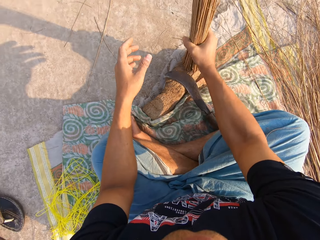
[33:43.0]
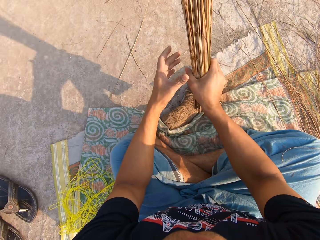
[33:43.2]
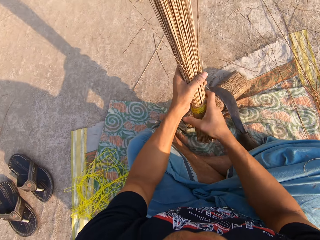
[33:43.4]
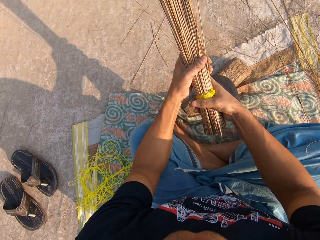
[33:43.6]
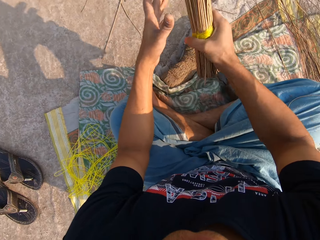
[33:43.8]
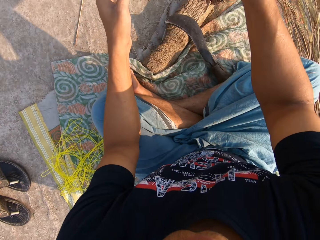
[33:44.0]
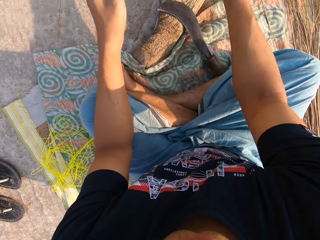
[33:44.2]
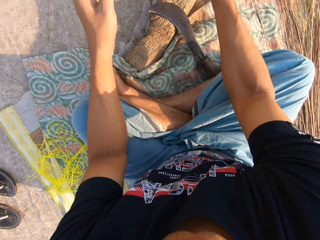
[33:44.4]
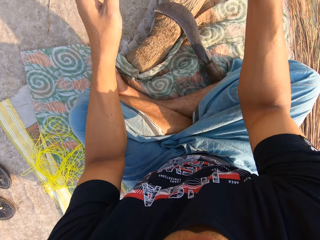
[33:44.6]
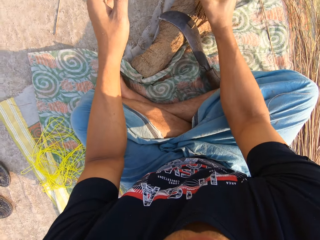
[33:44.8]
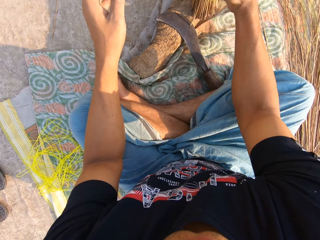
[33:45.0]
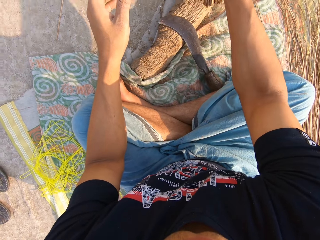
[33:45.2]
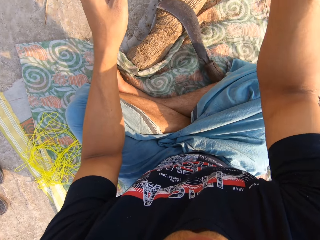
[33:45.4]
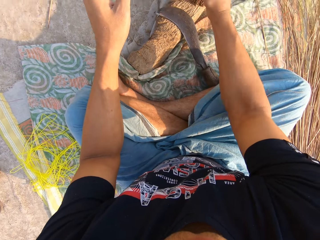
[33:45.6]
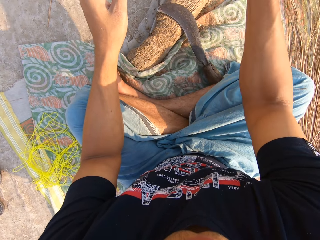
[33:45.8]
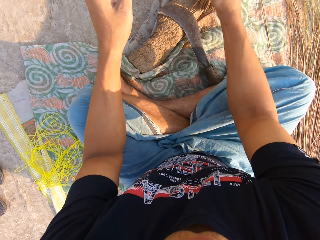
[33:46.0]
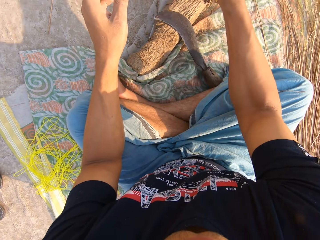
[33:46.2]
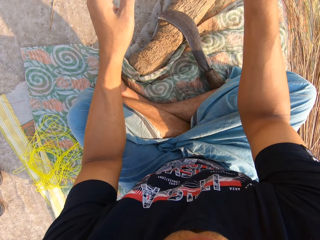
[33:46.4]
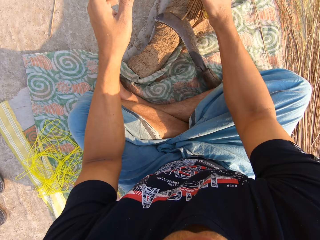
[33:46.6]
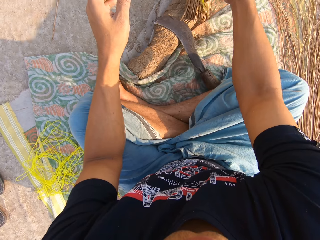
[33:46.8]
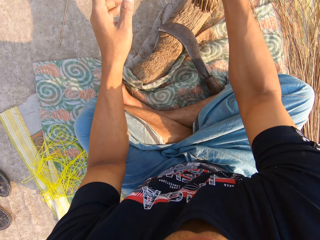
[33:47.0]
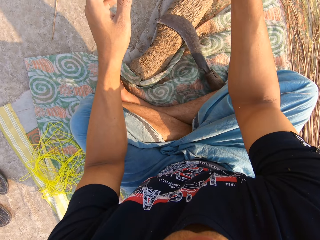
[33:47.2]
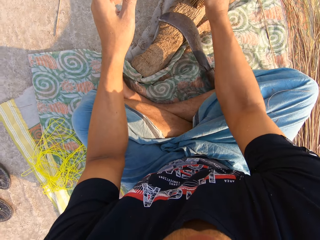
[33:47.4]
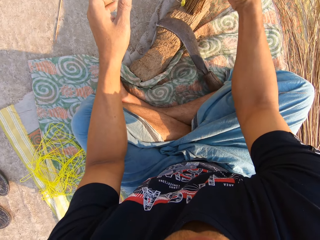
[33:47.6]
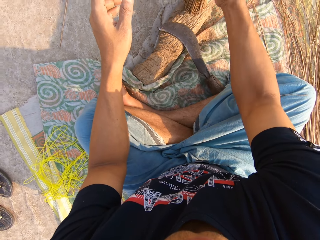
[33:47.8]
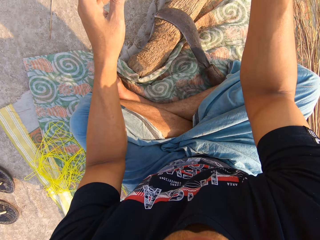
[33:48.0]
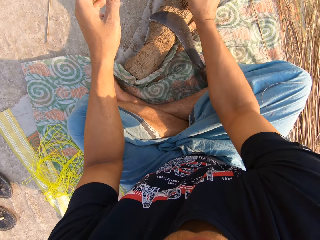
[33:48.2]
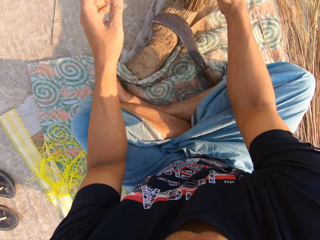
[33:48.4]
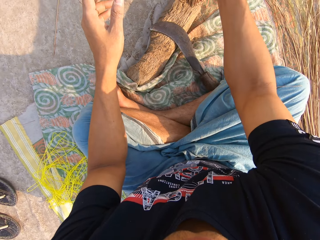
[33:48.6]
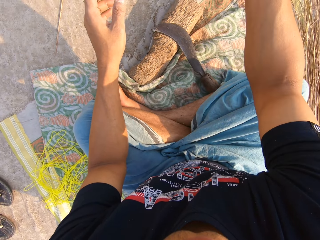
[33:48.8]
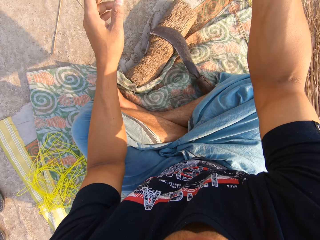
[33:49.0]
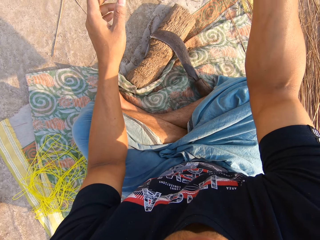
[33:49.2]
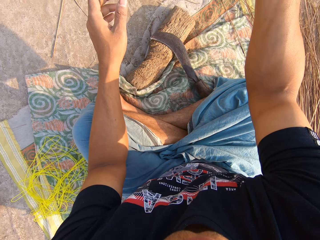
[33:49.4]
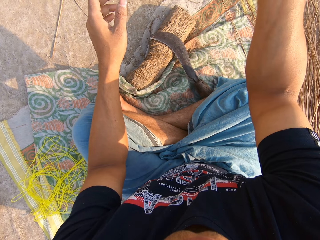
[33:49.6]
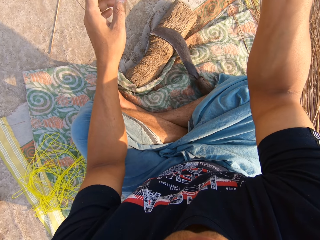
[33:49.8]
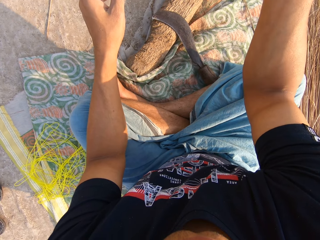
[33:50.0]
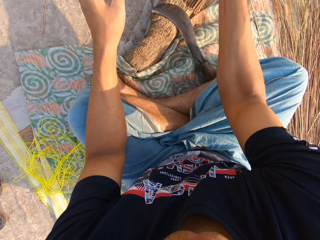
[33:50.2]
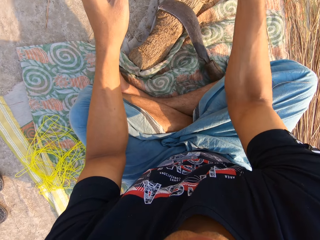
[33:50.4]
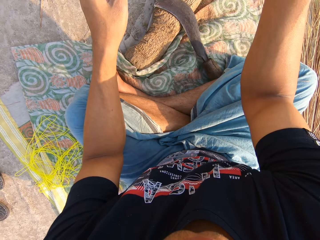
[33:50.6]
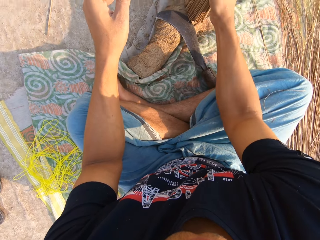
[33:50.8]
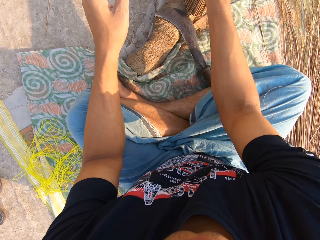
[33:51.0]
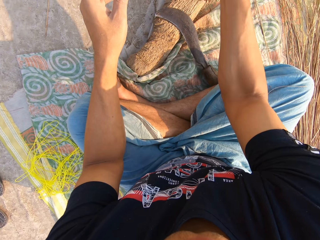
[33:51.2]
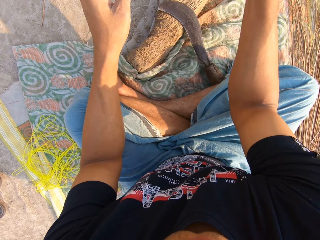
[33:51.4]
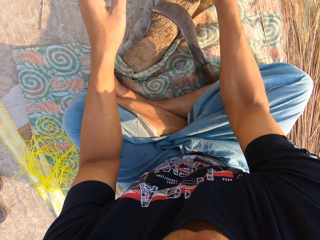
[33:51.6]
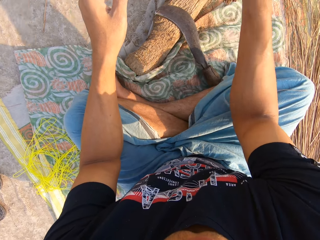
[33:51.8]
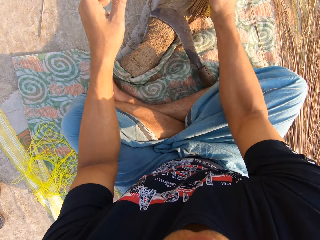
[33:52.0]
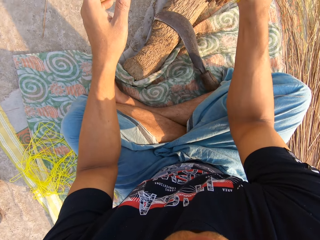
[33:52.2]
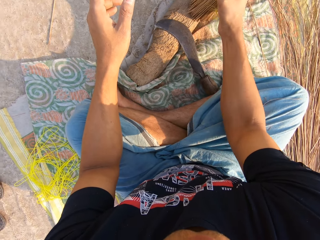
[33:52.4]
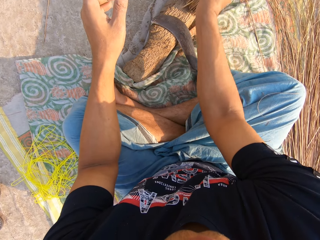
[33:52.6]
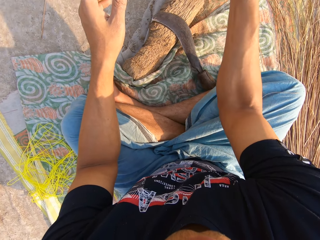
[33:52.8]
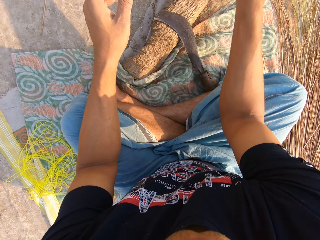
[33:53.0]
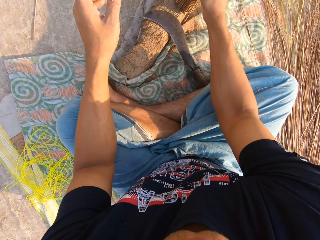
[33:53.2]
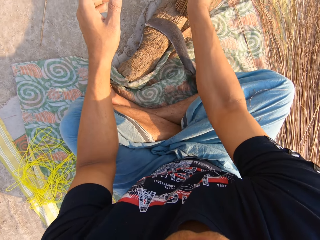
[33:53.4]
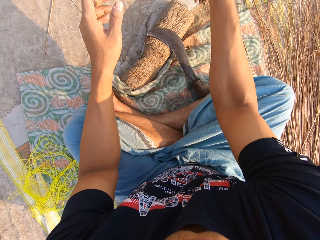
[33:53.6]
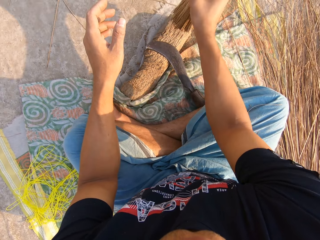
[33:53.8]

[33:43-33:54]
The camera wearer holds the broom with both his hands. He lets go of the broom. He hits the broom on the wood with his right hand.

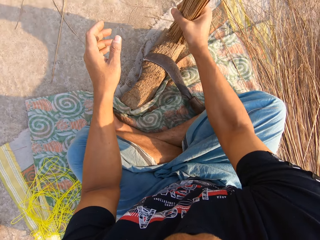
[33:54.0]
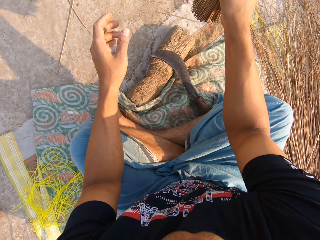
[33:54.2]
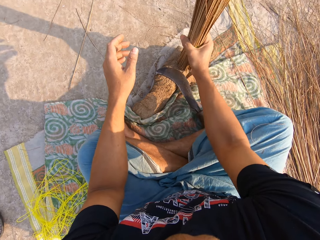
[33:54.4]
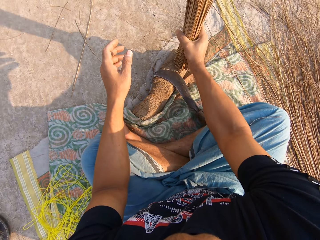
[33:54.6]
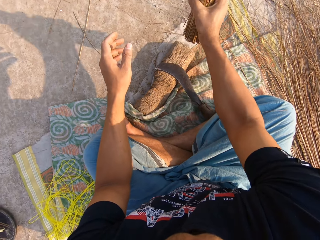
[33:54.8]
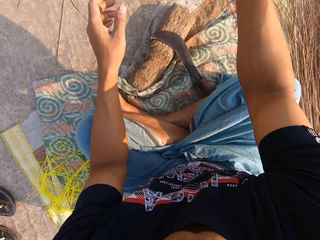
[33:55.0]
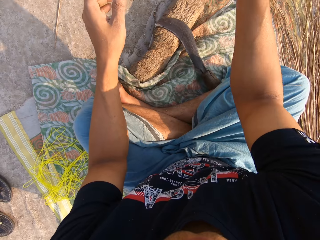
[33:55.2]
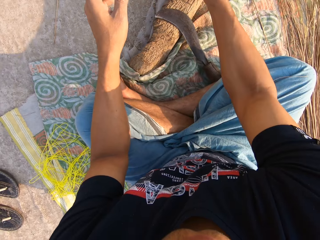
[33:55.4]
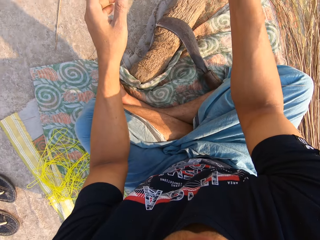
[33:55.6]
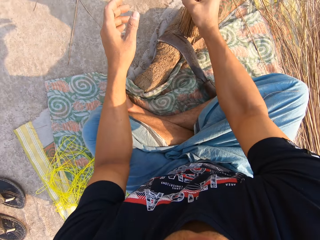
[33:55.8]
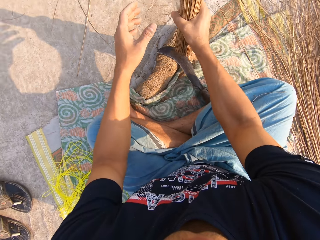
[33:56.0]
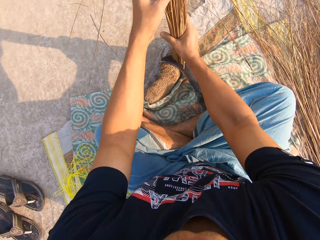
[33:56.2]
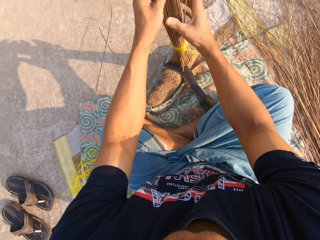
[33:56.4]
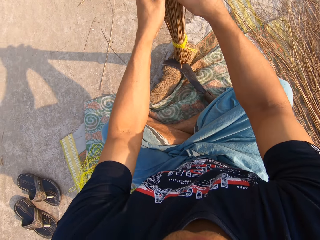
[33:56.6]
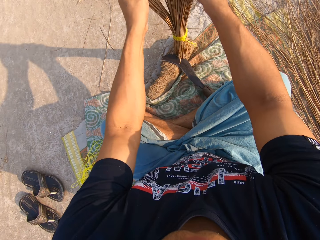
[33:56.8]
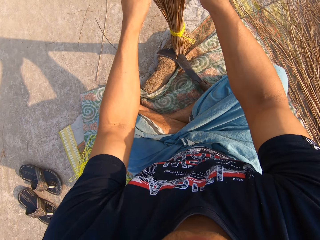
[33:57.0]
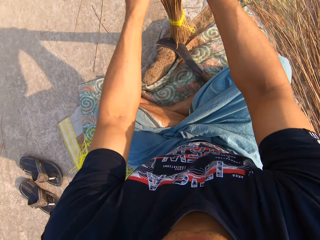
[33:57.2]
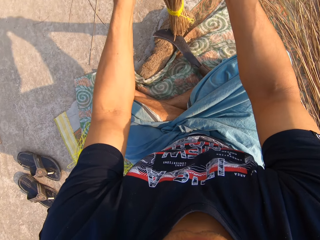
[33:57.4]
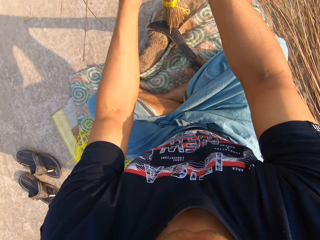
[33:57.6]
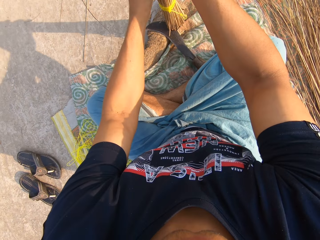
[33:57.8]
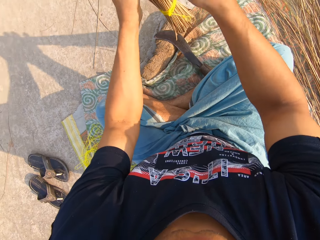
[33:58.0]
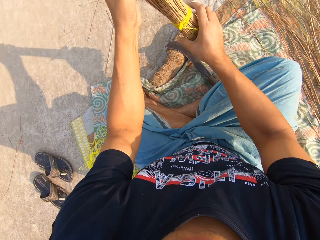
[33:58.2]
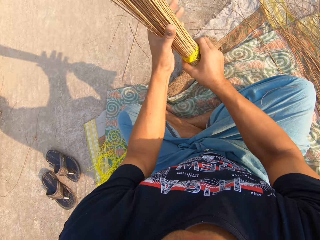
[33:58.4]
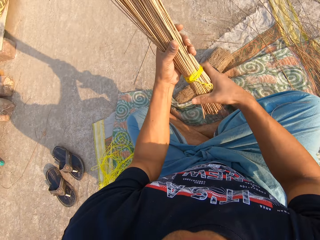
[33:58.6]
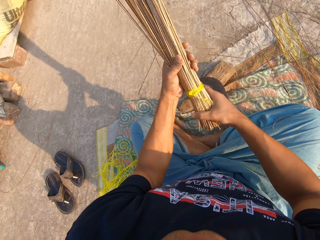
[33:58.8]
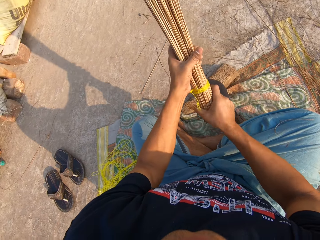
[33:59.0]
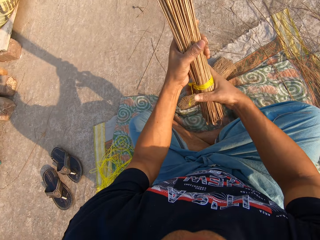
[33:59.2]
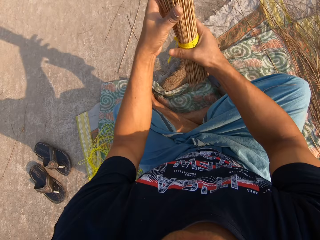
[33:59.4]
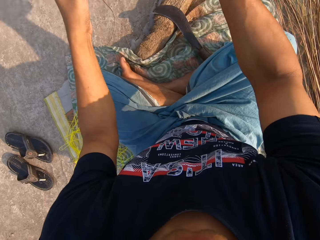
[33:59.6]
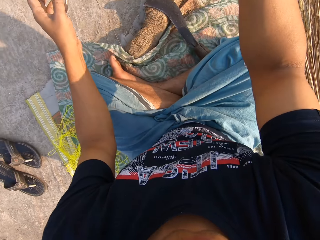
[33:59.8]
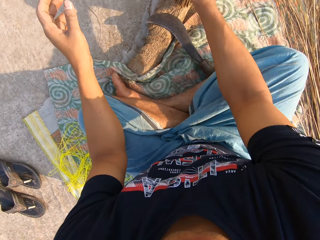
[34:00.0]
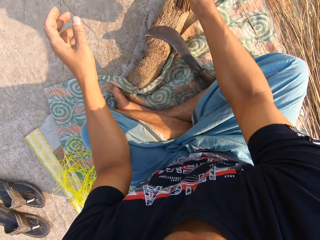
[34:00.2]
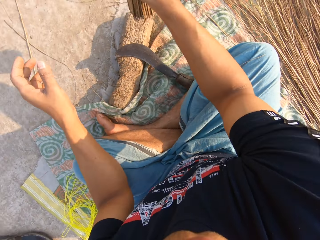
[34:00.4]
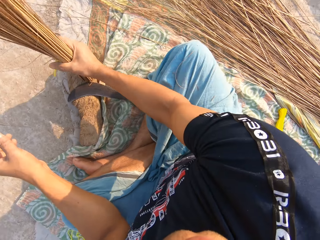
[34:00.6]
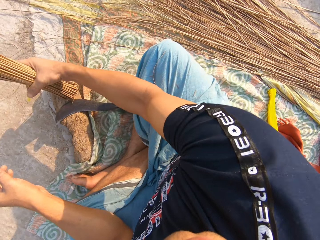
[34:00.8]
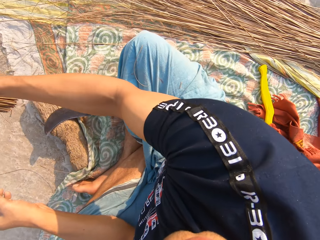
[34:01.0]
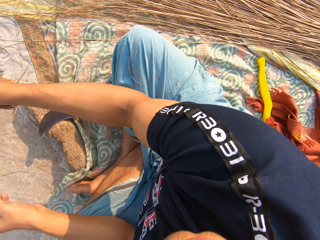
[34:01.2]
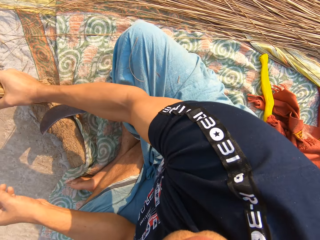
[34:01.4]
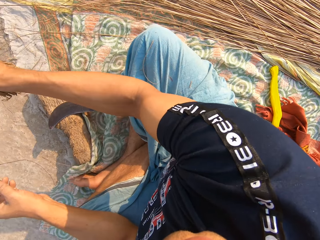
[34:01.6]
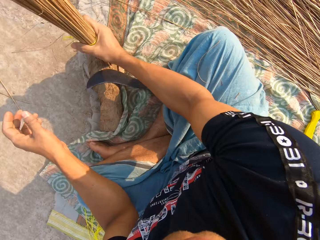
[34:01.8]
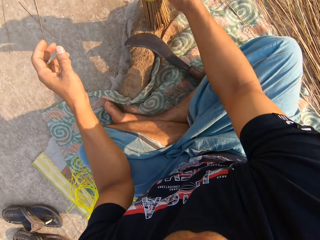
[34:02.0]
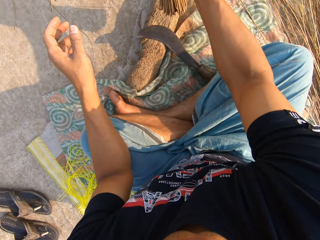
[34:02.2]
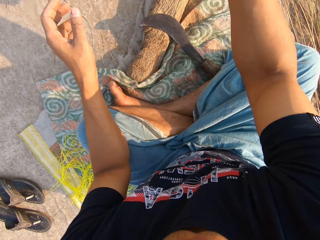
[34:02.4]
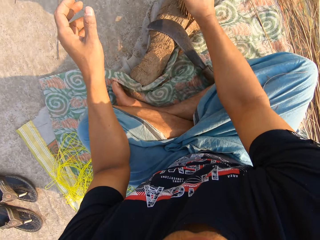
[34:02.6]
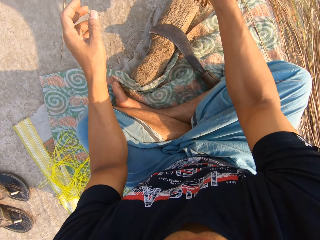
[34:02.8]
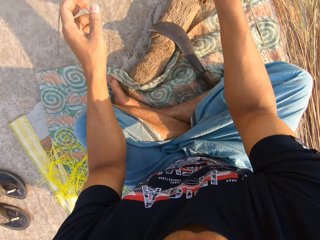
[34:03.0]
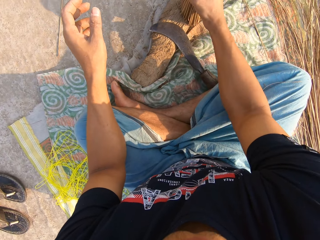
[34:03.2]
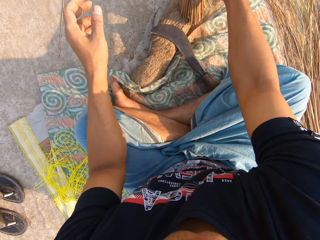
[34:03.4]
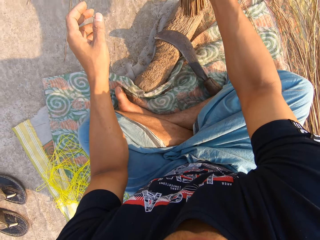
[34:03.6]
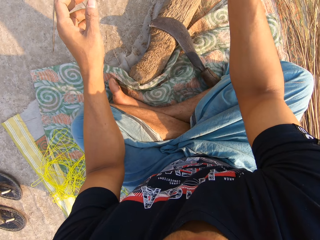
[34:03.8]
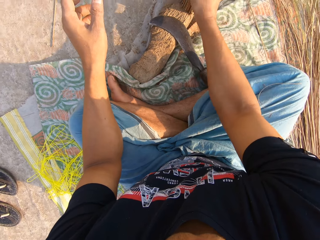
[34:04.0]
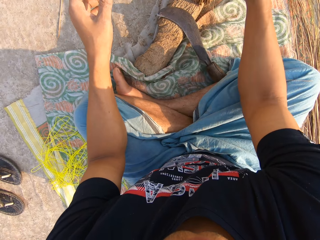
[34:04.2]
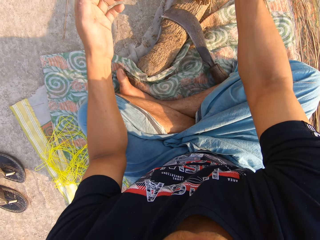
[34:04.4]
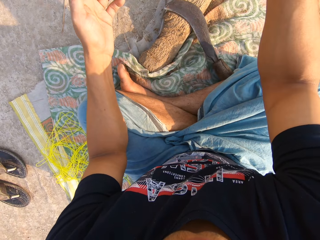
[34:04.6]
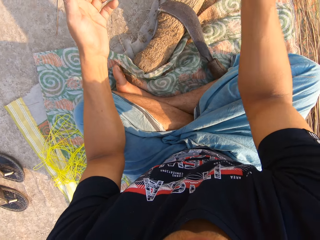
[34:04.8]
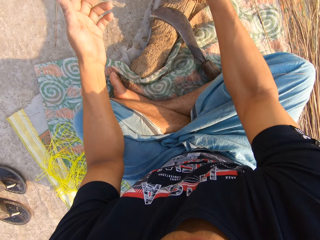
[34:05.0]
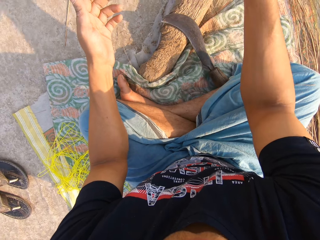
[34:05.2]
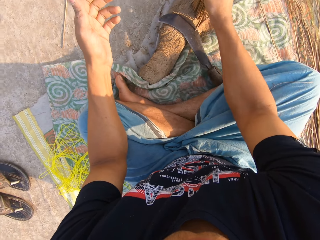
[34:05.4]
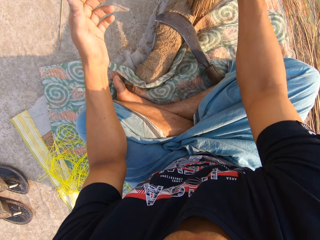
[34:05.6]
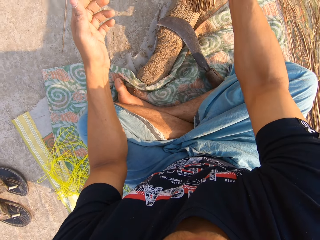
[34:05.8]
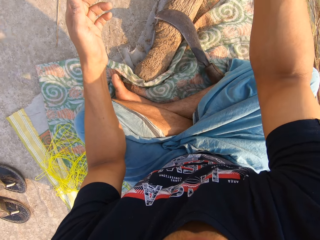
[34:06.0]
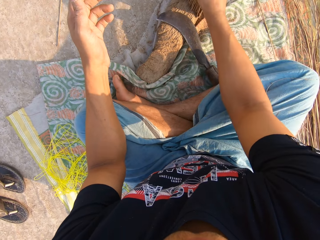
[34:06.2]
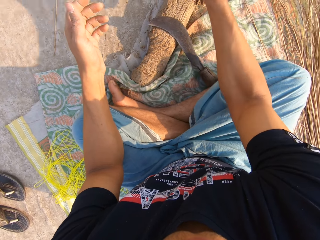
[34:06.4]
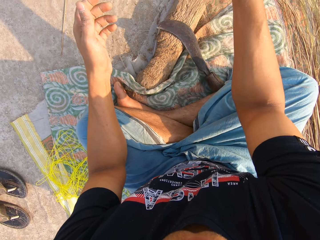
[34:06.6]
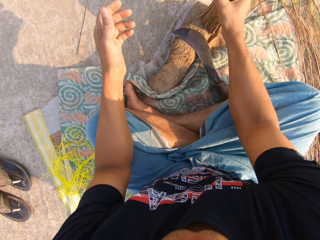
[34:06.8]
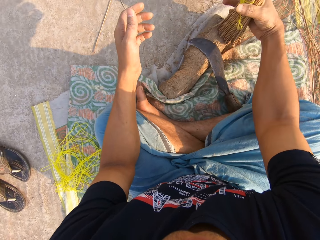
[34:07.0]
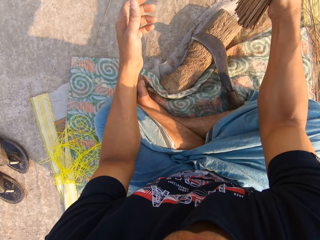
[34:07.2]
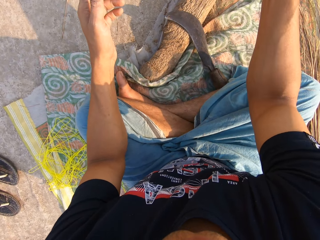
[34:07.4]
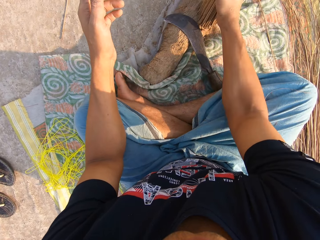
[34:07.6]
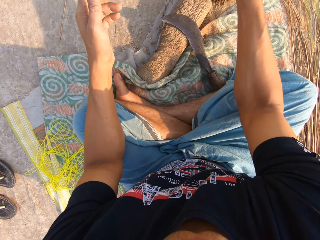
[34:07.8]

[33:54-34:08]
The camera wearer holds the broom with both his hands. He spreads the broom with both hands. He picks up the broomsticks with his hand. He adjusts the broom with both hands. He lets go of the broomstick. He hits the broom on the wood with his right hand.
